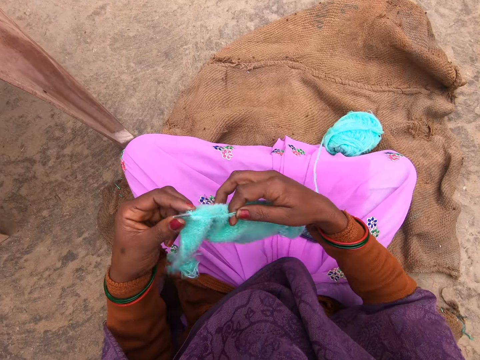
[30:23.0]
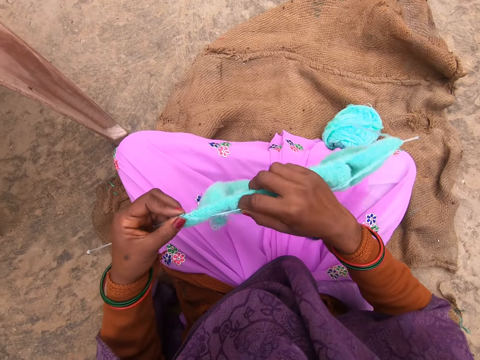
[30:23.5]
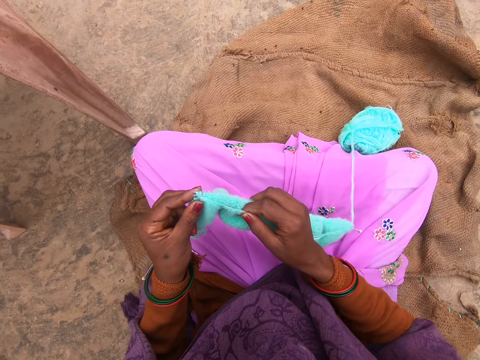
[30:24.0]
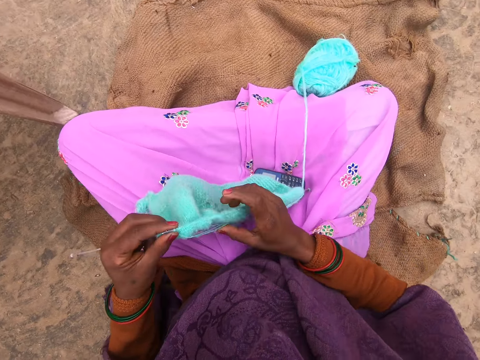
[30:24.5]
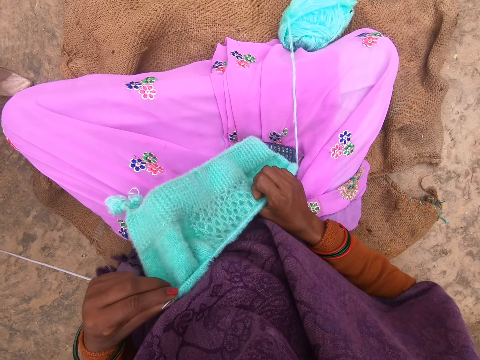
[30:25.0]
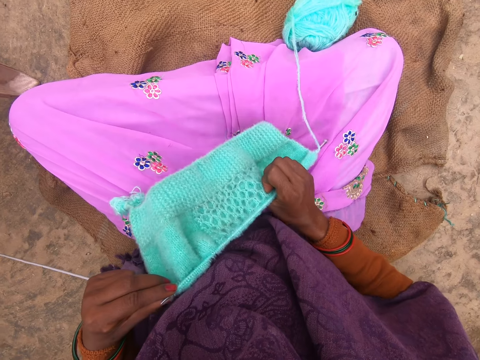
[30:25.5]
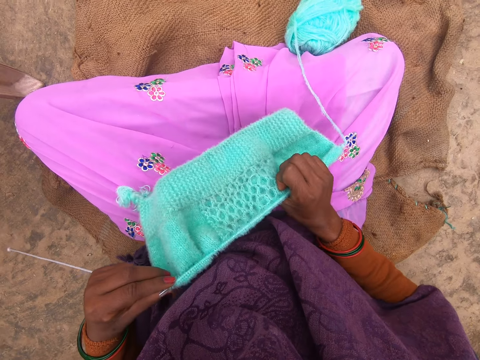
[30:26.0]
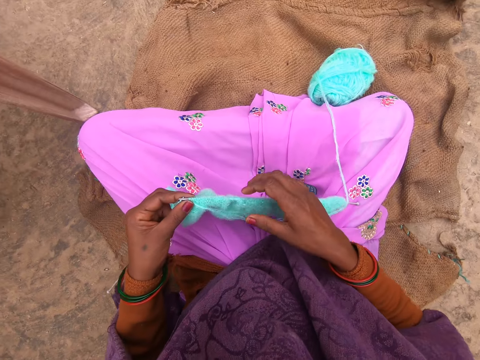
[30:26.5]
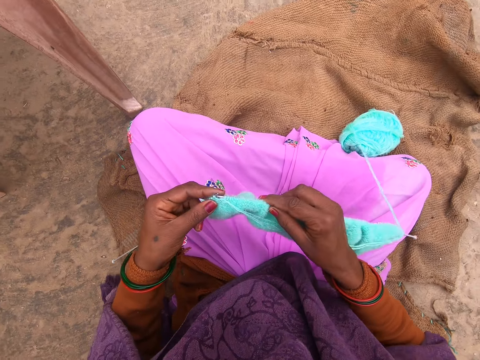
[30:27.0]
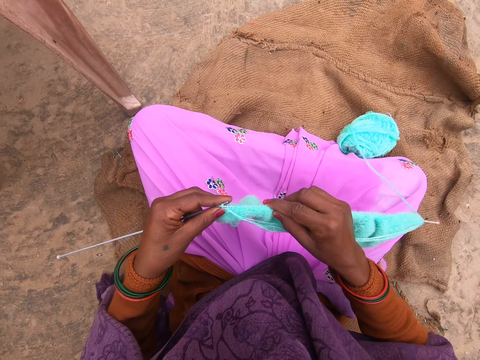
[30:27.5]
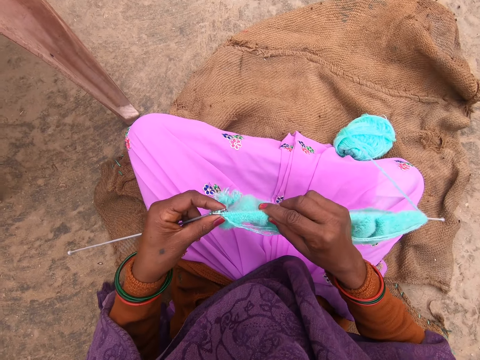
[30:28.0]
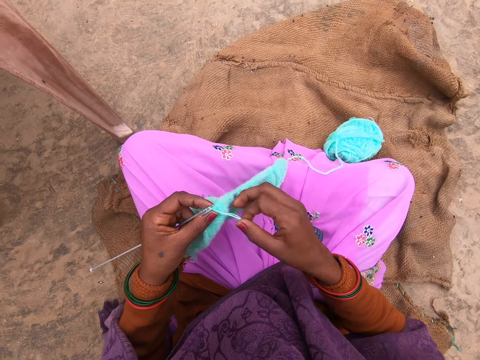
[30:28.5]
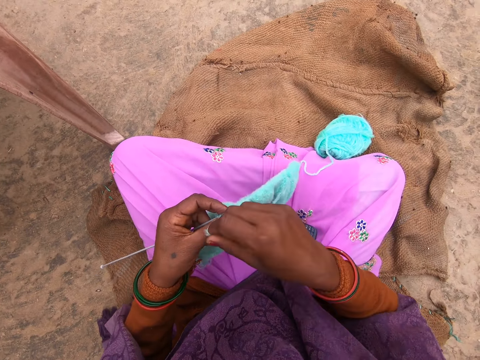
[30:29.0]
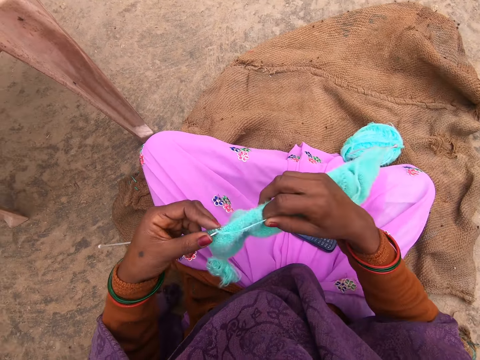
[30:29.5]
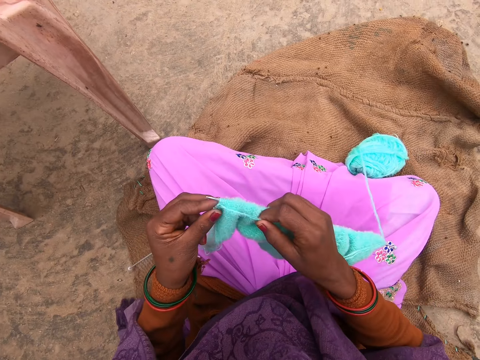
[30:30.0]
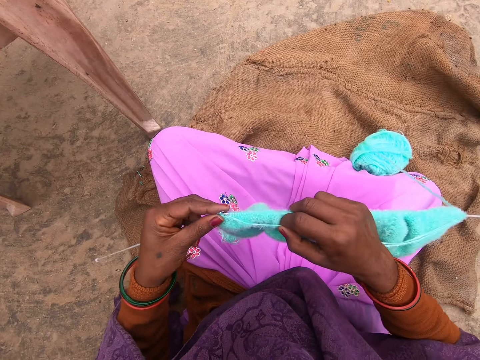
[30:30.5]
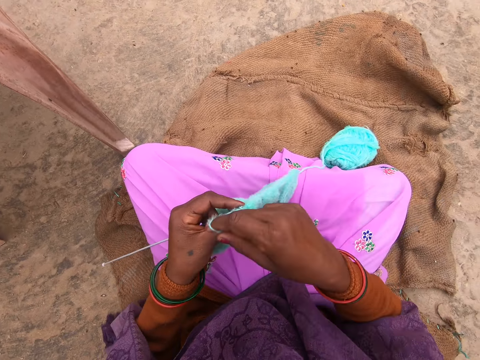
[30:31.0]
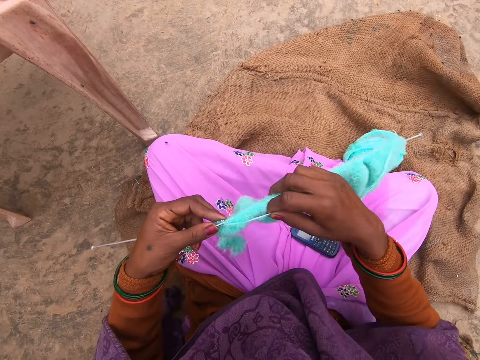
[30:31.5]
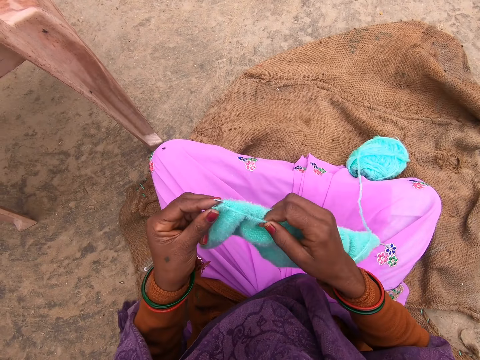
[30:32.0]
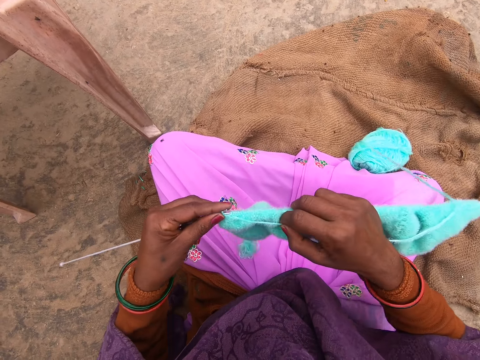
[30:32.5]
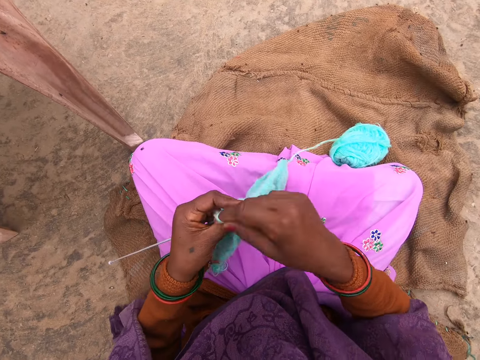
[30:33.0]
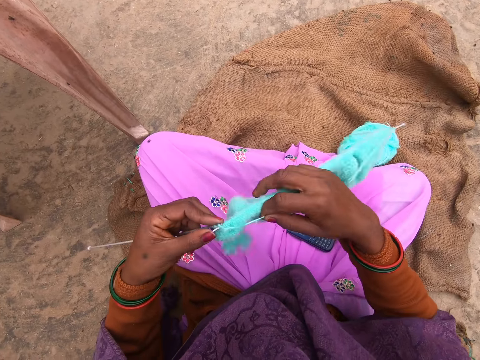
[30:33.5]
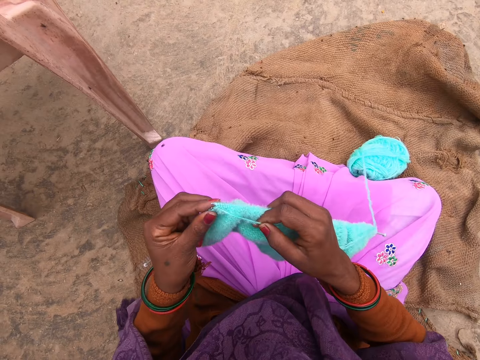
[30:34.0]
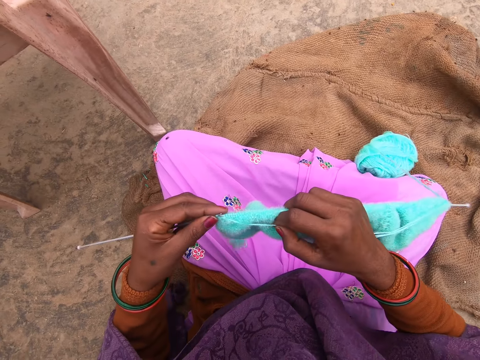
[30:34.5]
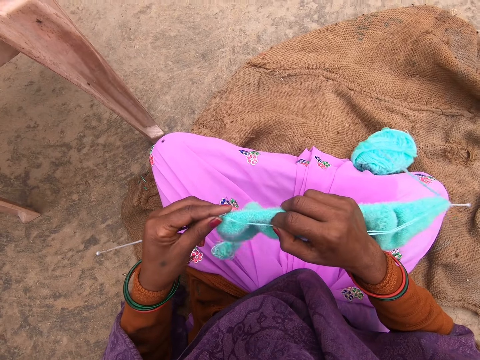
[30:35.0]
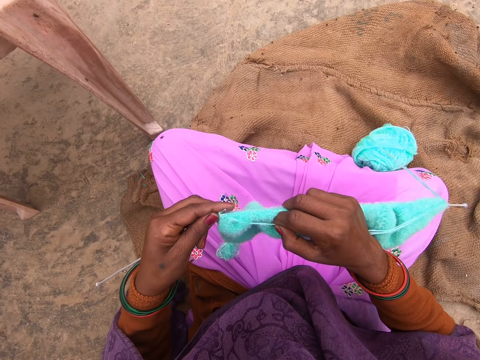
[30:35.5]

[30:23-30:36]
The camera wearer places the crocheted yarn on her thighs. She stares at the crocheted yarn. She crochets the yarn with the crocheting needle.

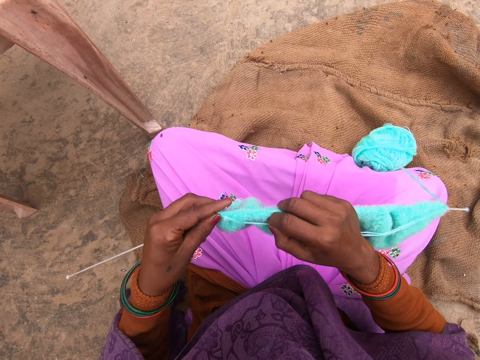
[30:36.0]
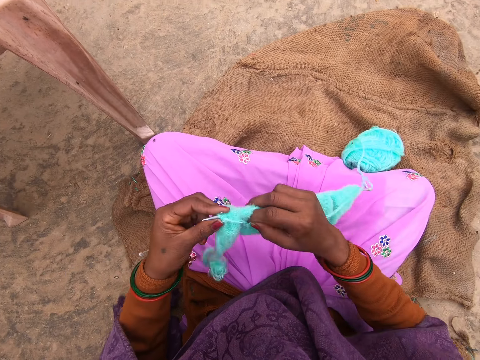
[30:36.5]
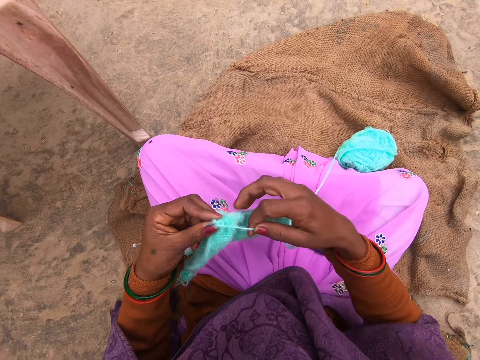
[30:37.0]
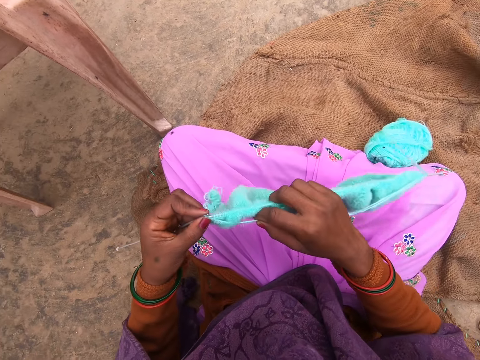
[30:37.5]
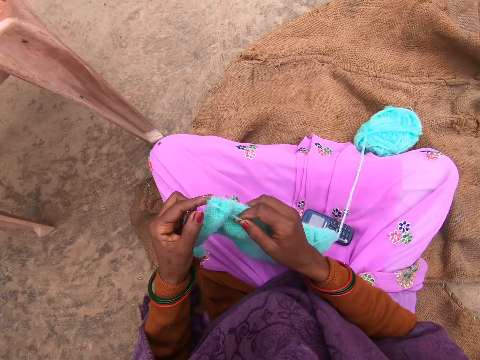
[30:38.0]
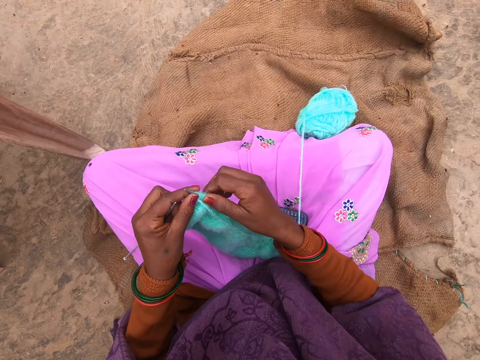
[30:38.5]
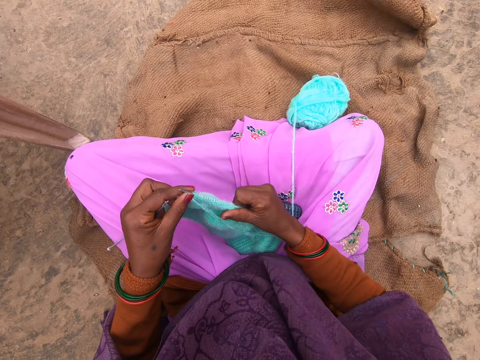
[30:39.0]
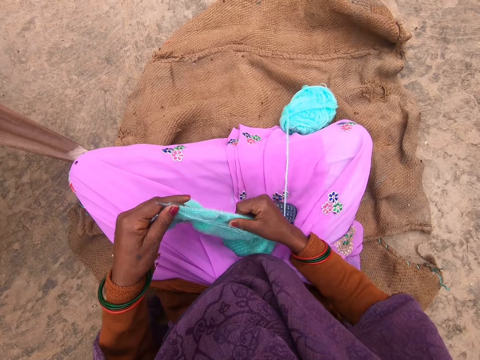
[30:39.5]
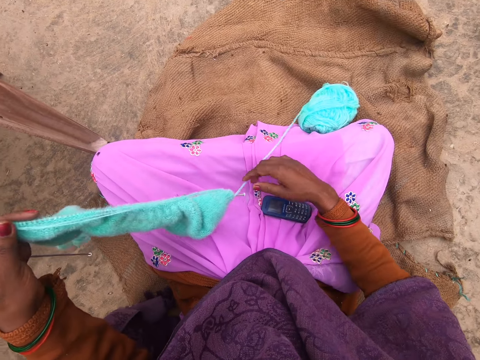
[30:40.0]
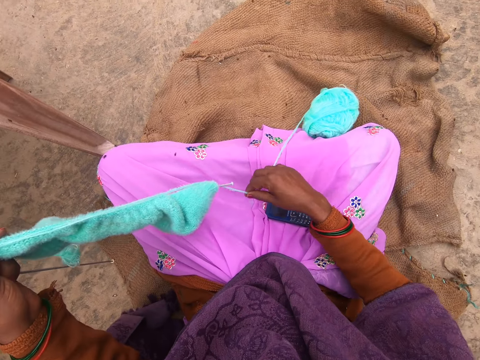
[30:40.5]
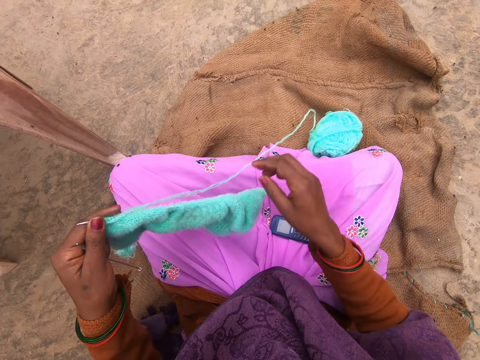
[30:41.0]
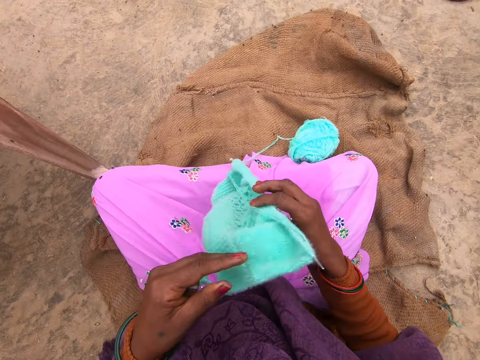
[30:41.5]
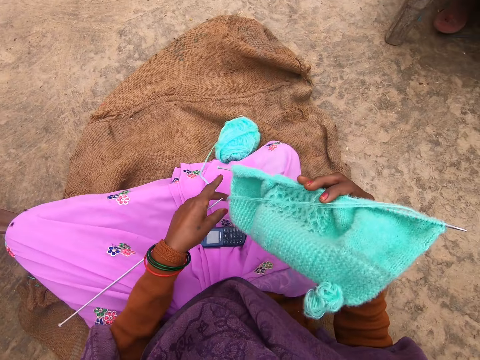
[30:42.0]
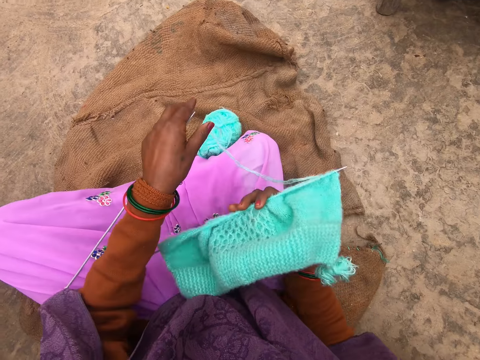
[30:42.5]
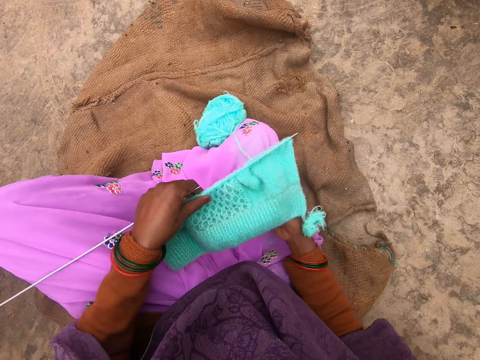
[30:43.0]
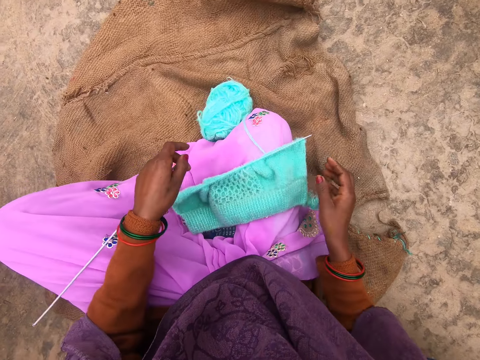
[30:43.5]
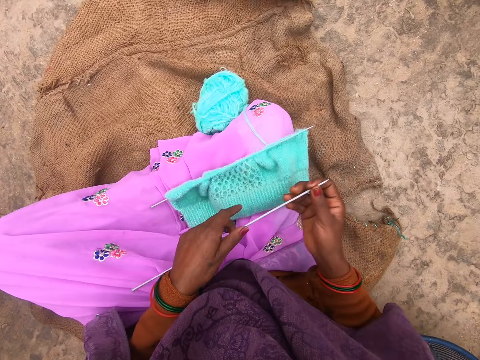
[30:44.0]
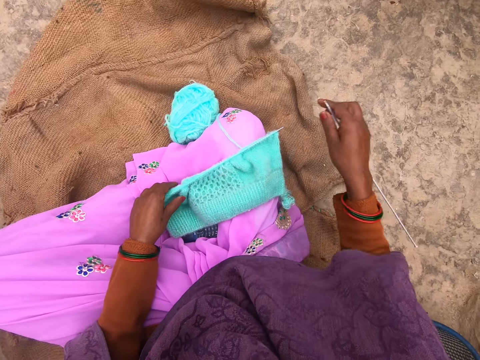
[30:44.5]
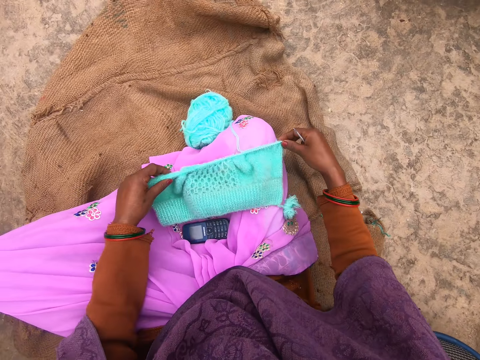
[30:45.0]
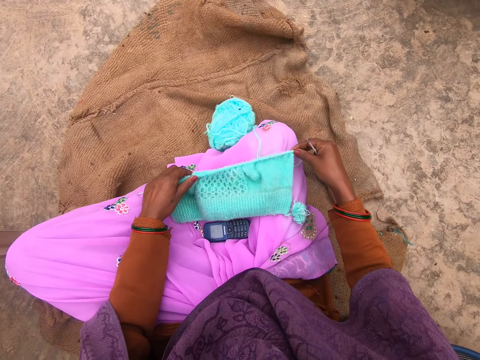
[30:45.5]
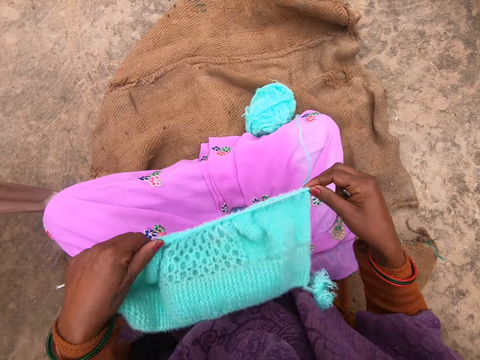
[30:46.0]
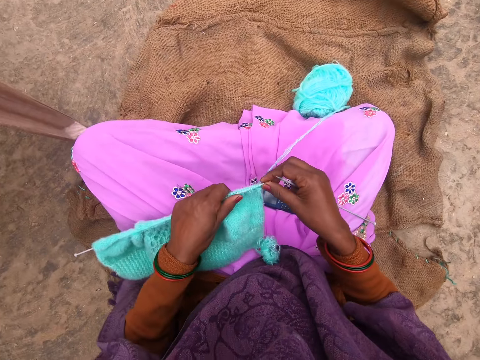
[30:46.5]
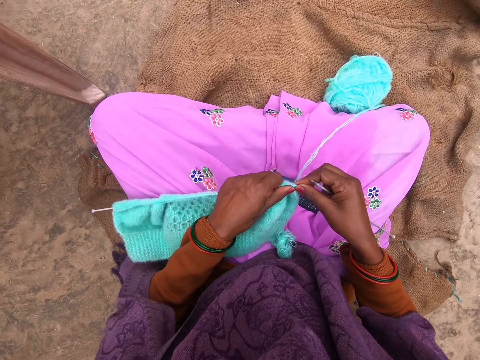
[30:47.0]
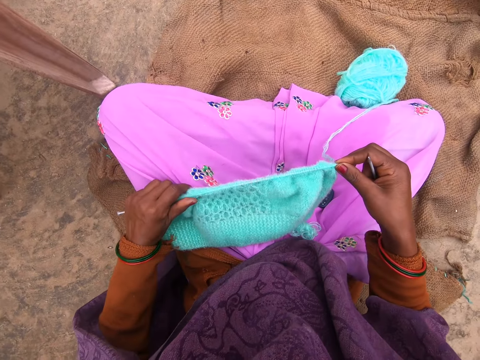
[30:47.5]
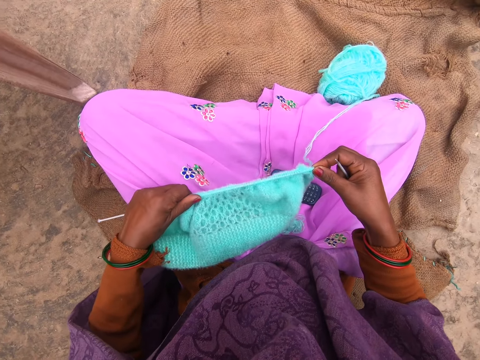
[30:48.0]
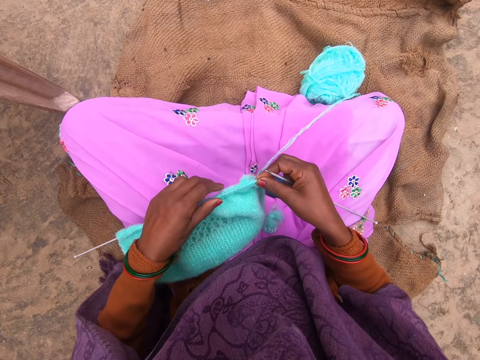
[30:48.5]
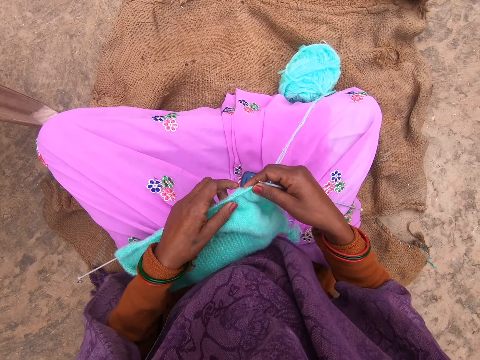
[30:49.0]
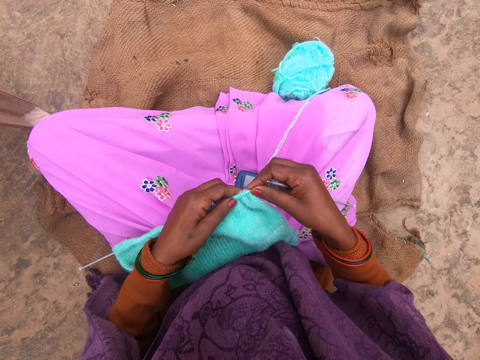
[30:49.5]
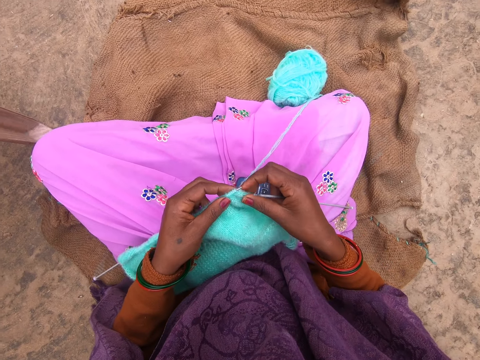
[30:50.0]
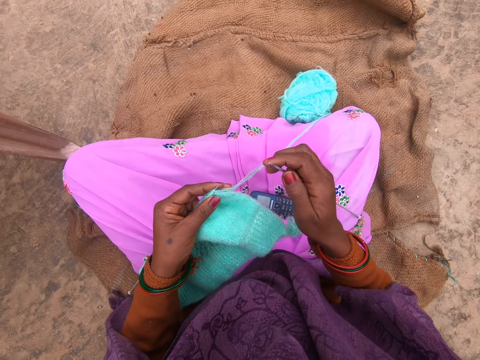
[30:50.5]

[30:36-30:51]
The camera wearer pulls on a part of the crocheted yarn backwards. She lifts up the crocheted yarn. She unrolls the yarn from the crocheting needle. She places the crocheted yarn on her right hand. She stares at the crocheted yarn. She pushes the yarn backwards with her hand. She holds the crocheted yarn with both her hands. She stares at the crocheted yarn. She places the crocheted yarn on her thighs. She lets go of the crocheted yarn. She places the crocheting needle on her right hand. She holds the crocheted yarn with her left hand. She lowers her hand. She holds the crocheting needle with her right hand. She pushes the crocheted yarn away from her. She lifts up the crocheted yarn. She places the crocheted yarn on her left thigh. She moves her left hand forward. She pushes a part of the crocheted yarn forward. She adjusts the knitted material on the knitting needle.
